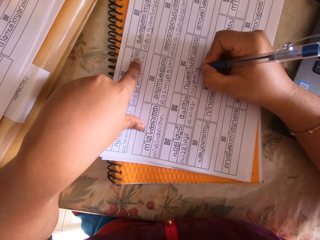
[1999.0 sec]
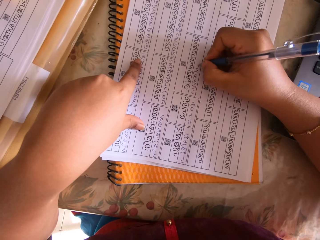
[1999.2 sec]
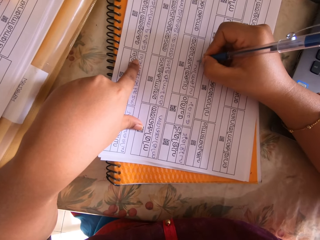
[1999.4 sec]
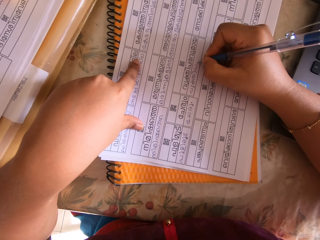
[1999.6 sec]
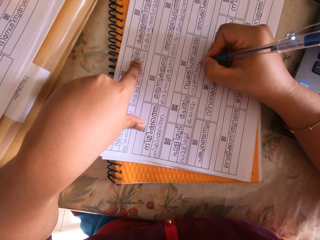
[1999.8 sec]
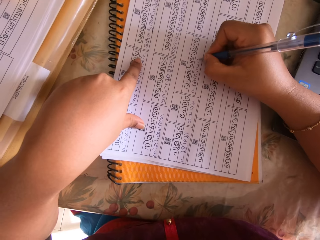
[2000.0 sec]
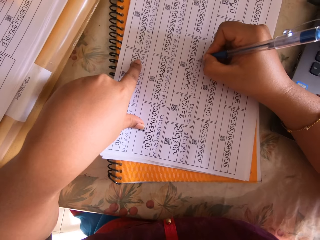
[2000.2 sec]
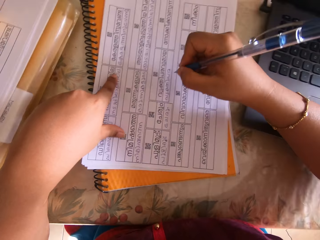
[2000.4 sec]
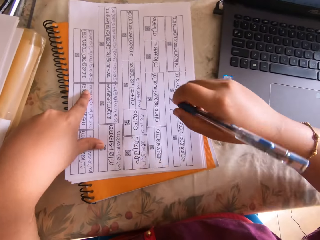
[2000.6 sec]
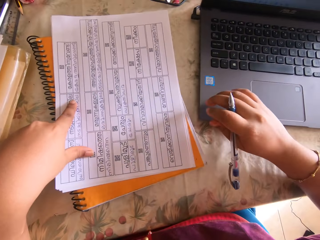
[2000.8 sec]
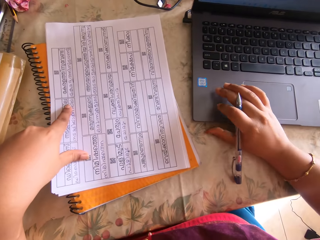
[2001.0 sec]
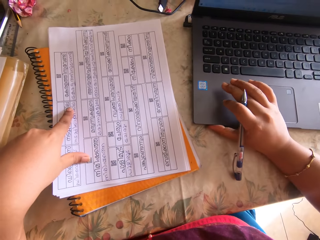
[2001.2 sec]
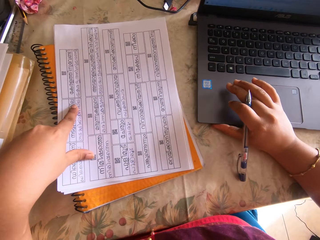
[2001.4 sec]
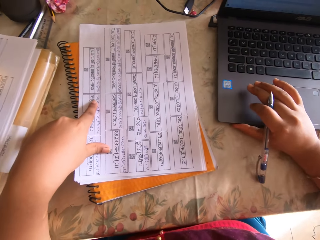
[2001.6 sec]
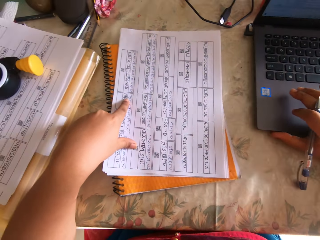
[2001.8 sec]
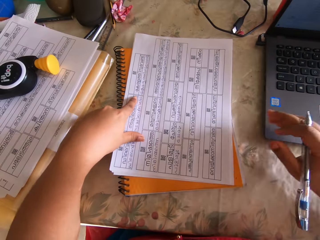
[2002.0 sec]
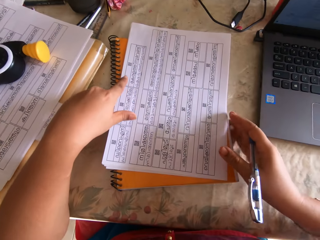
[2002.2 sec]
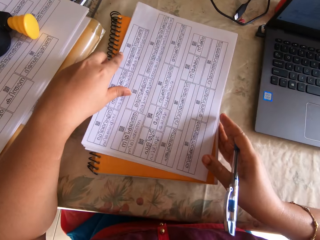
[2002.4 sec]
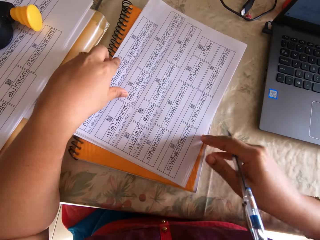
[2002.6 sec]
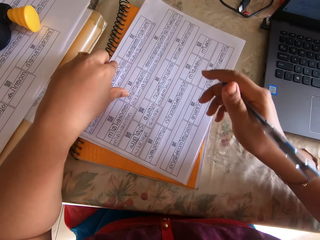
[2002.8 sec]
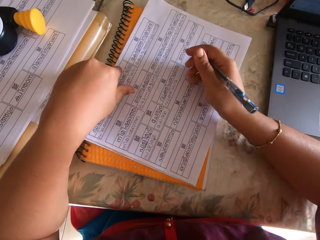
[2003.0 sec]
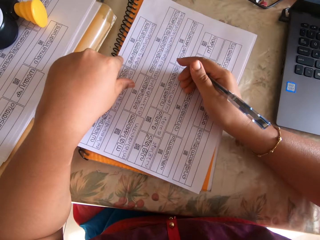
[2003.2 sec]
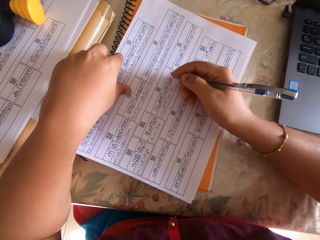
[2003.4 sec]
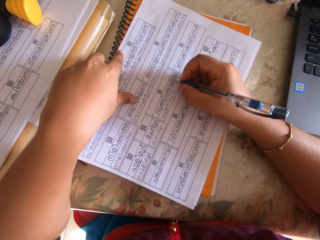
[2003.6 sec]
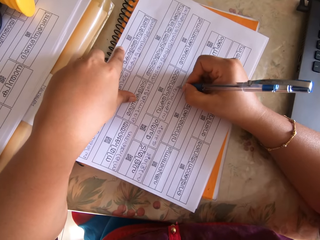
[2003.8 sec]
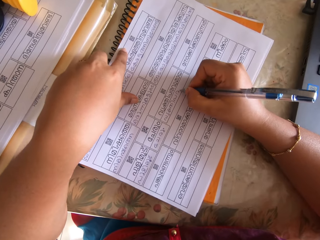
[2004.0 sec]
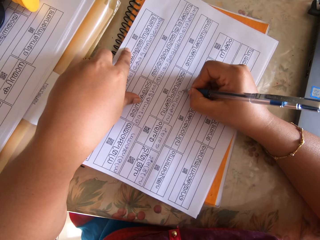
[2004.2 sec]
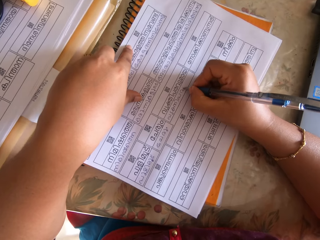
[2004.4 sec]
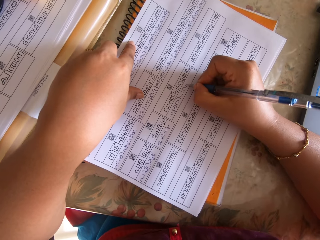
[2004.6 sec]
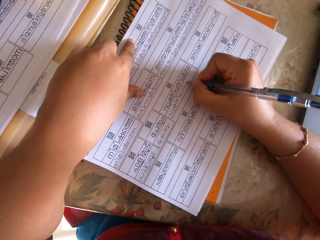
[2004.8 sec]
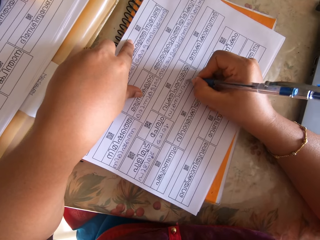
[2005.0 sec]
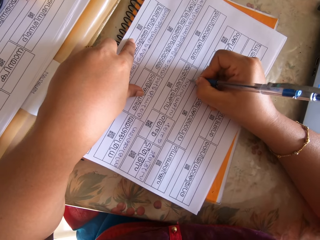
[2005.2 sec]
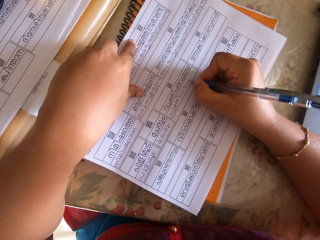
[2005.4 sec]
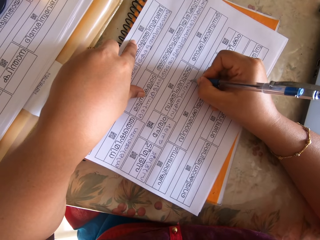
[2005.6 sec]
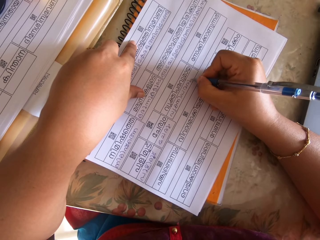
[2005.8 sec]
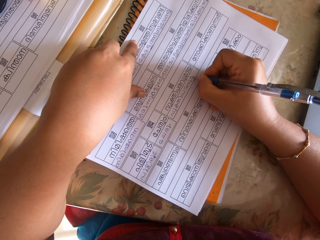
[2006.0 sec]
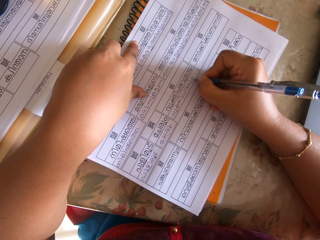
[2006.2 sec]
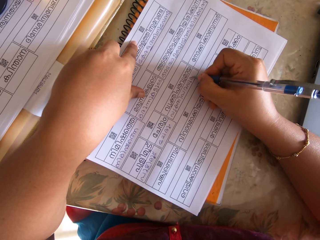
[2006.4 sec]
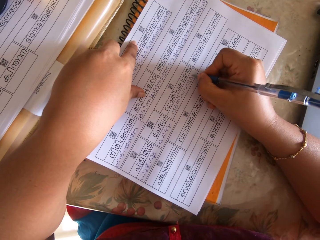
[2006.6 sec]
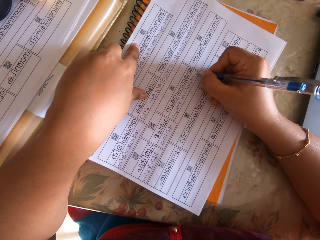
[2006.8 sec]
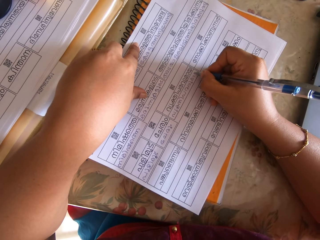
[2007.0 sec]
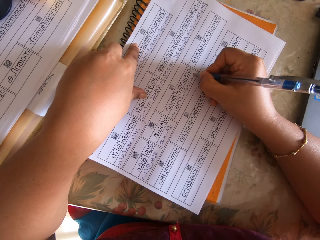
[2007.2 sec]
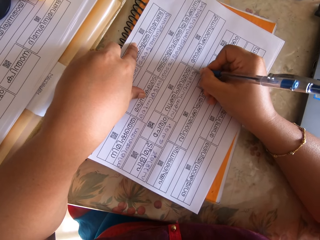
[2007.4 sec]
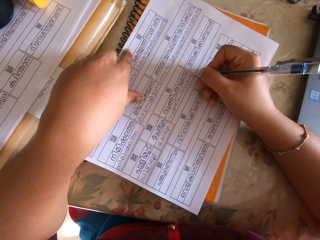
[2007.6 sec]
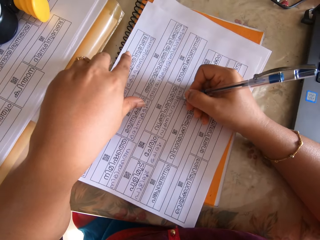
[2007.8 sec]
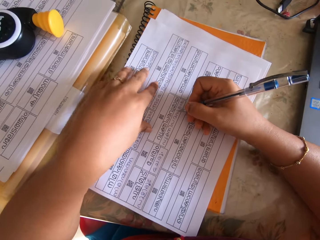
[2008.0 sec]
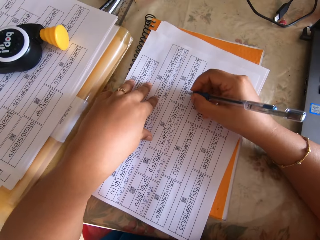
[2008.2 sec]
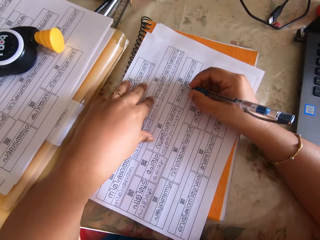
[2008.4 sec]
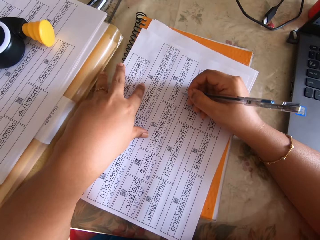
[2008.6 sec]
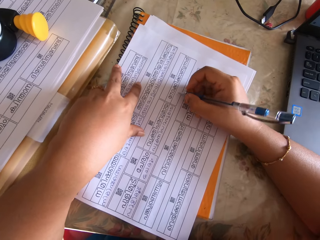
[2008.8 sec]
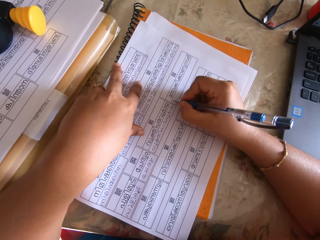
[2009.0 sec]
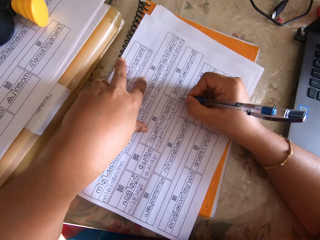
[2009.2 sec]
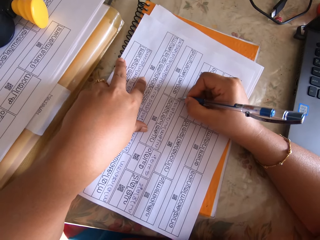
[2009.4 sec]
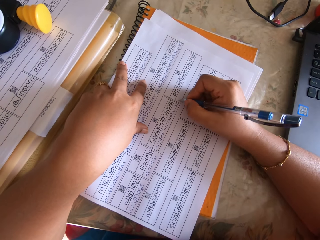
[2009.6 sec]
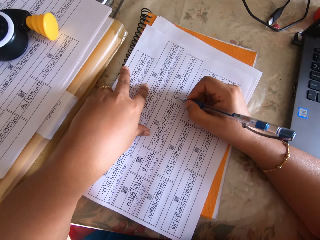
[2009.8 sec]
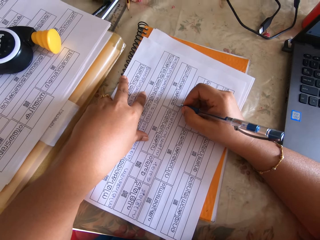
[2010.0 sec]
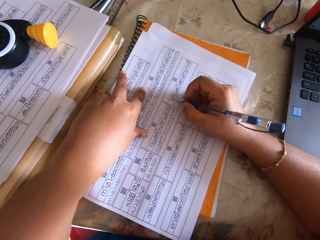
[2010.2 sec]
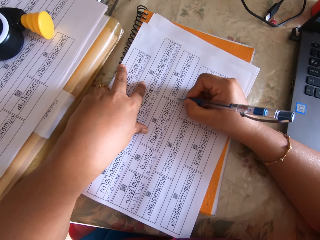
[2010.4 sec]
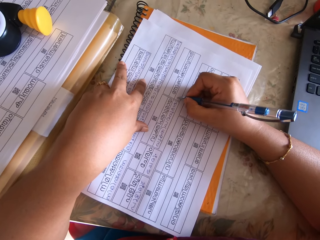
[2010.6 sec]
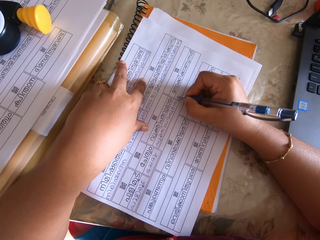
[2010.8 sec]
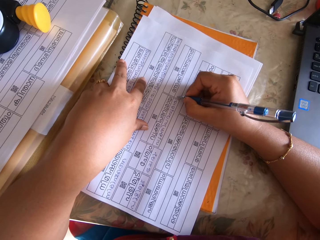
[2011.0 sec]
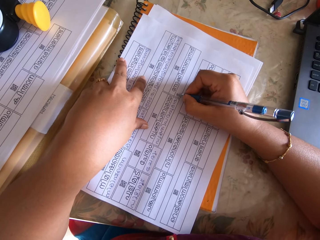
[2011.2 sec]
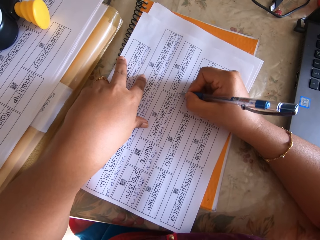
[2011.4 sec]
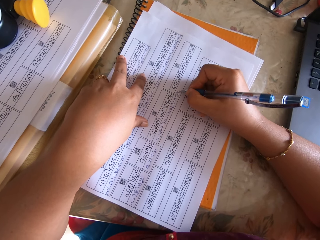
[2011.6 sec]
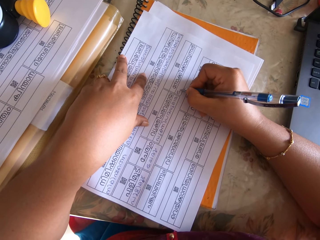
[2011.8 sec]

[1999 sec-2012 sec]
The camera wearer adjusts a laptop with her right hand. She moves the laptop aside on the table. She adjusts the notebook with her right hand. She writes on the paper sheet with the pen in her right hand.

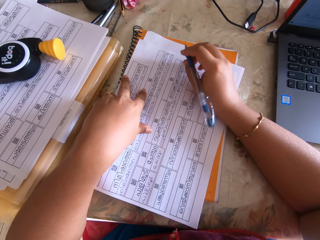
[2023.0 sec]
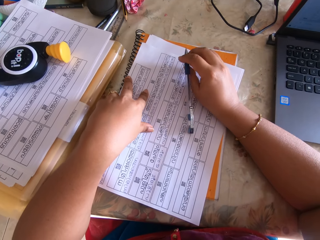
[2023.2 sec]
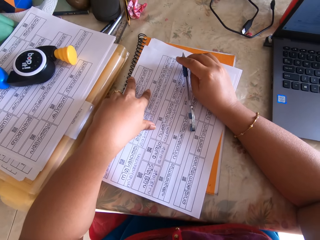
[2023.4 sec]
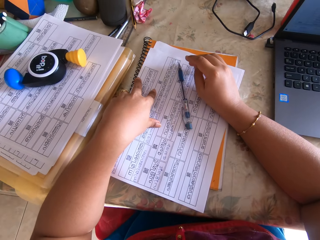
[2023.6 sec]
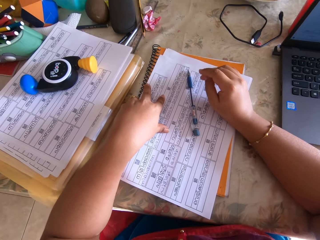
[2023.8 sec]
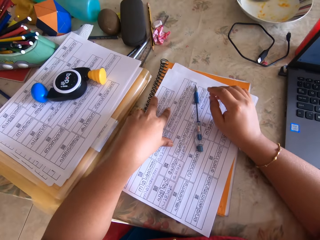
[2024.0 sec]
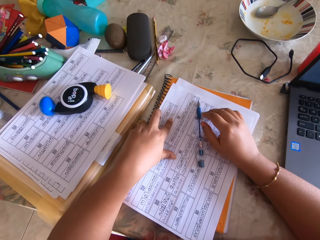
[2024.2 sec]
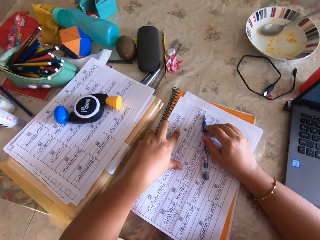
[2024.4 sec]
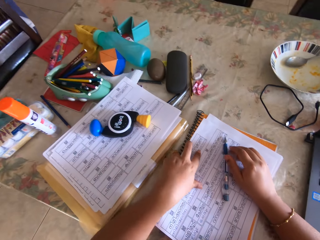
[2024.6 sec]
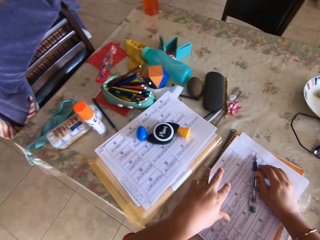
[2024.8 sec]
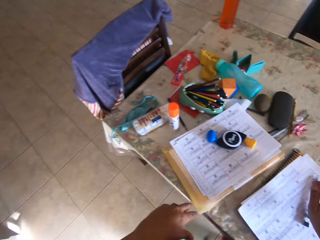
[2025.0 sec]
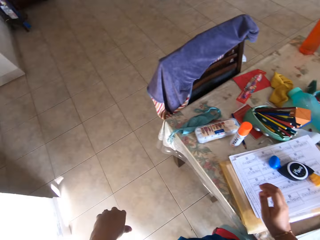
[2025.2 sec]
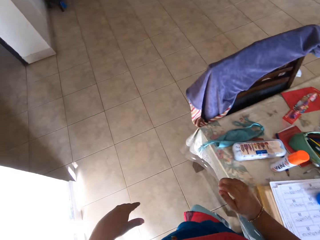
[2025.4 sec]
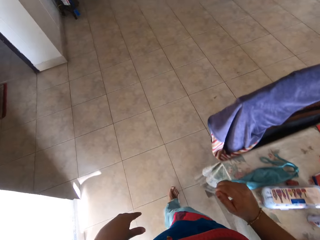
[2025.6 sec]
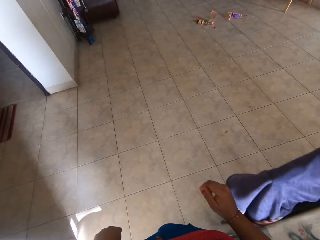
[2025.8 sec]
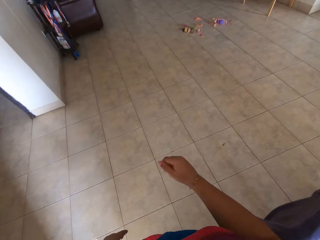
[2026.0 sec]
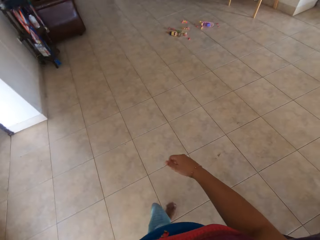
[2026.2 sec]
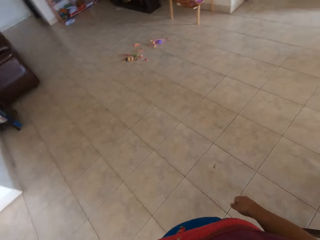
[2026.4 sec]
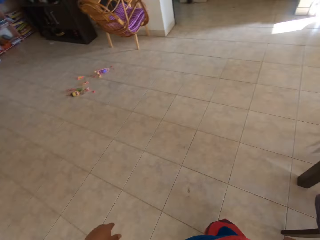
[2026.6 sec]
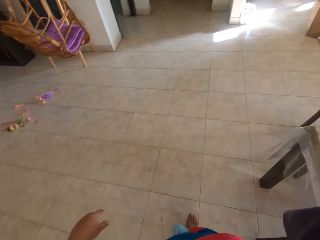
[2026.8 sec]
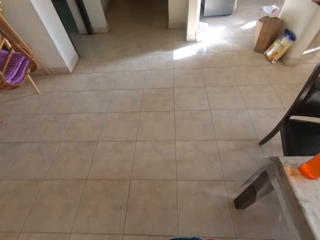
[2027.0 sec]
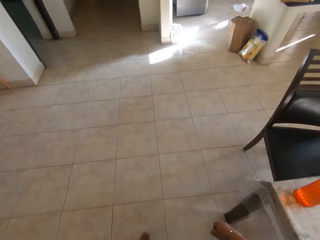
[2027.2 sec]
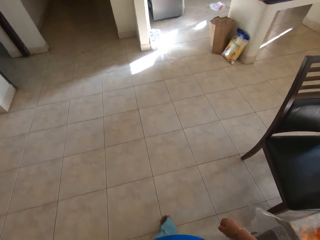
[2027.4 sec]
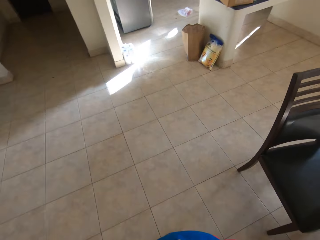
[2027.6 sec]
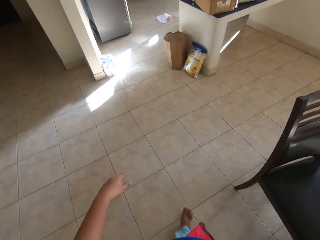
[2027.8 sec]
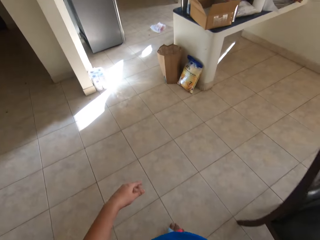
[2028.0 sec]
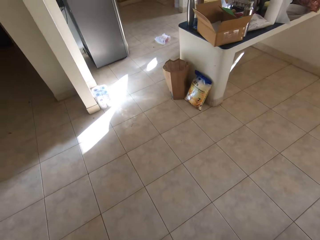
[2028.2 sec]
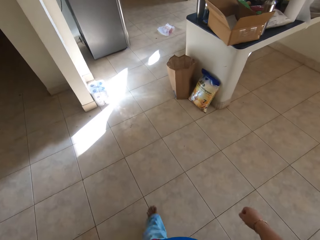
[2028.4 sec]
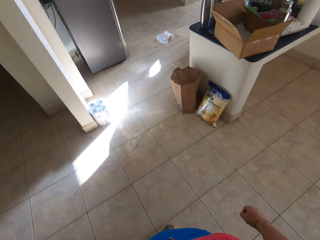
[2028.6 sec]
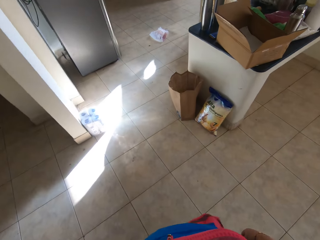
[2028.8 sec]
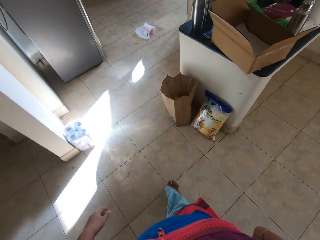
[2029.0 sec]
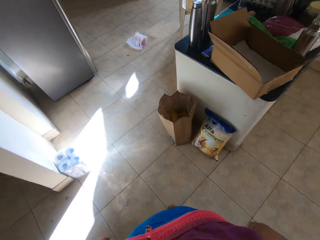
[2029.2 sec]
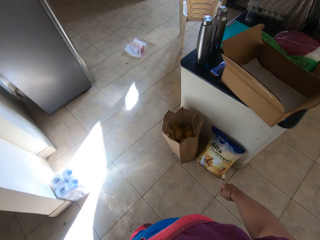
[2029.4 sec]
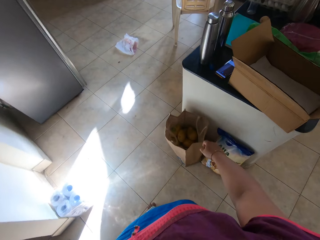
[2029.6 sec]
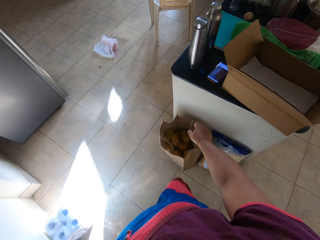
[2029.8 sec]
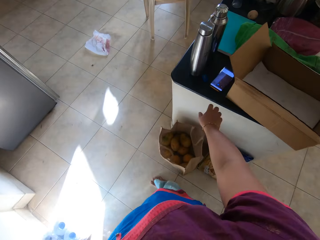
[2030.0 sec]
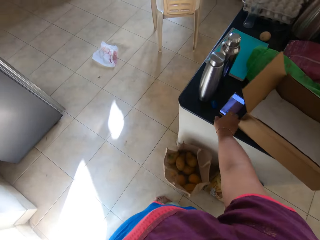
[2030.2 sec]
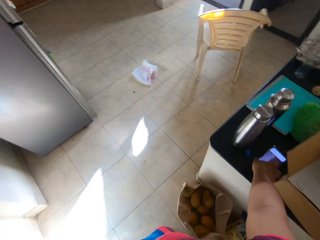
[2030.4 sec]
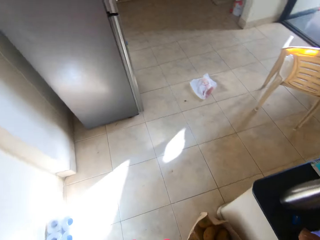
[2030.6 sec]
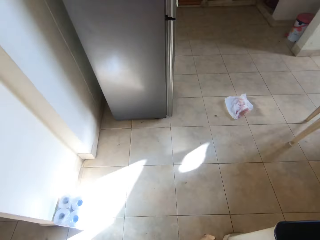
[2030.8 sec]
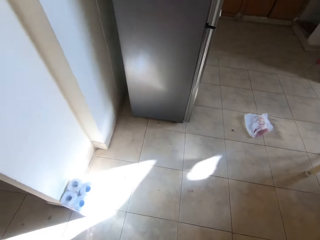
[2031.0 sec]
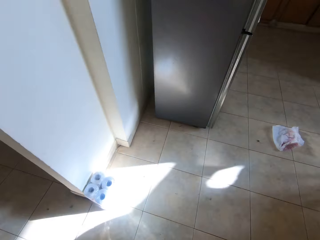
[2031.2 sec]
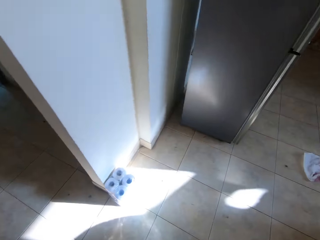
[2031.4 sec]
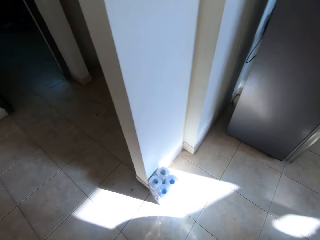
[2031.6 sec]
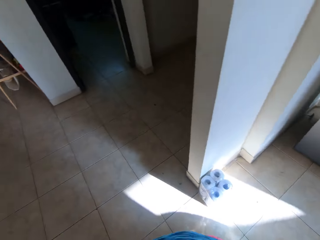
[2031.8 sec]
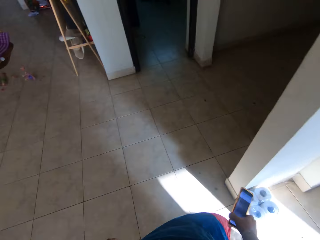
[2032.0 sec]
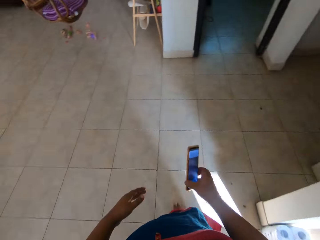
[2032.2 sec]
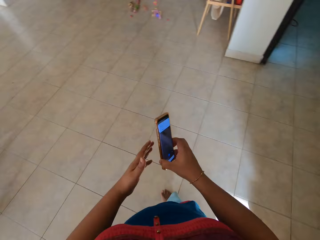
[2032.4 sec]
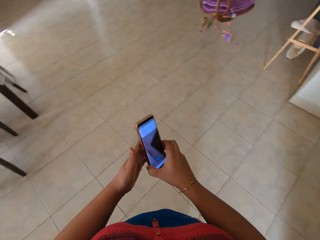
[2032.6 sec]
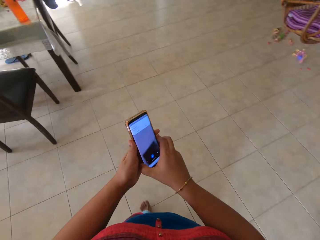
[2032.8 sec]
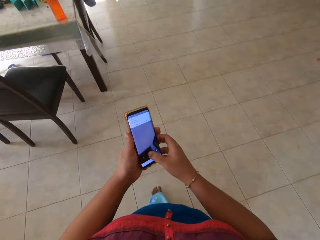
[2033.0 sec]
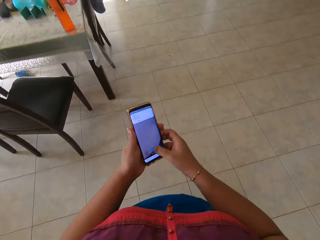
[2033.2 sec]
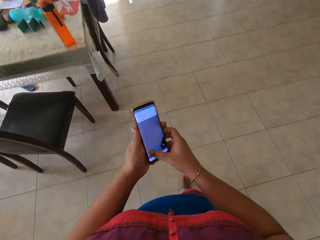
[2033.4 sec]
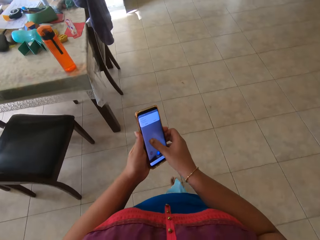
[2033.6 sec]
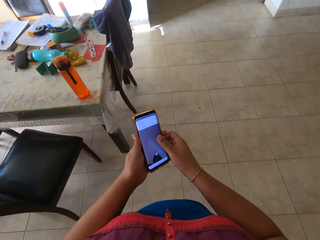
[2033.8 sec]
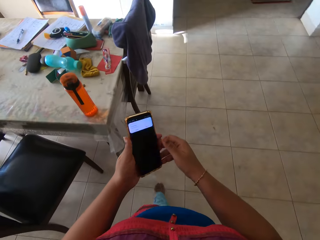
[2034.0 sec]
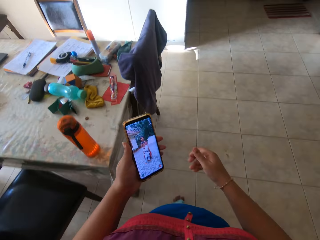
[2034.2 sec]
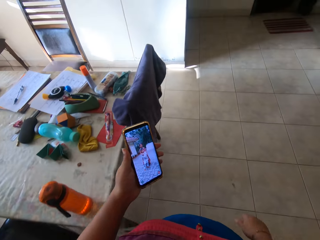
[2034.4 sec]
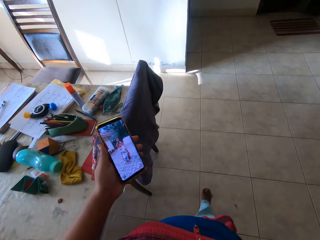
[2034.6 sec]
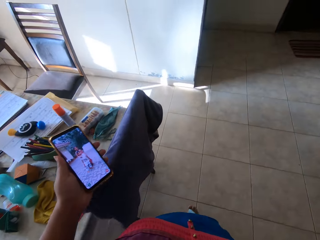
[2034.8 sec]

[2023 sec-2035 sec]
The camera wearer places the pen on the paper sheet with her right hand. She walks away from the table. She walks towards the door. She picks up a phone from a table with her right hand. She holds the phone in her hands. She operates the phone with her hands. She walks towards the table. She touches the phone with a thumb.
